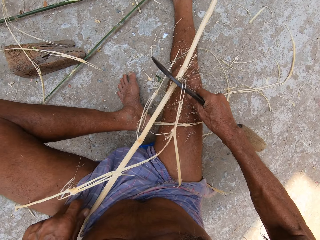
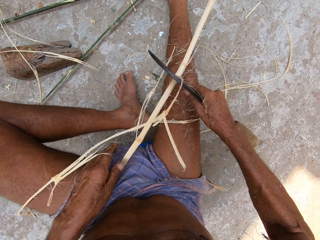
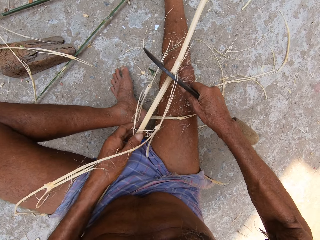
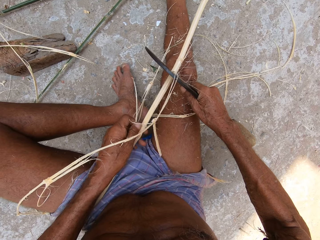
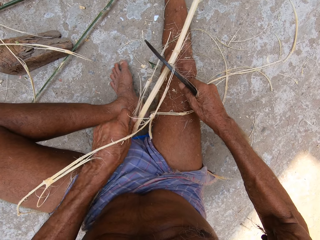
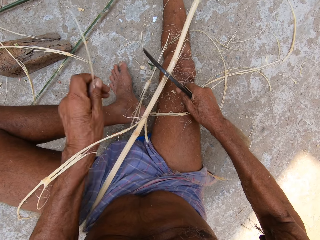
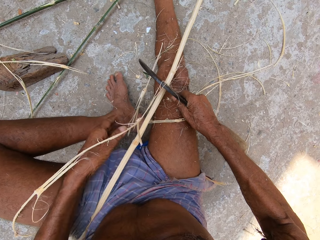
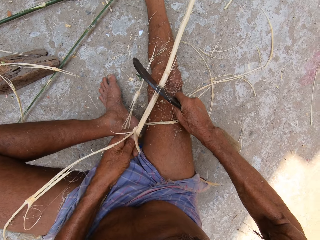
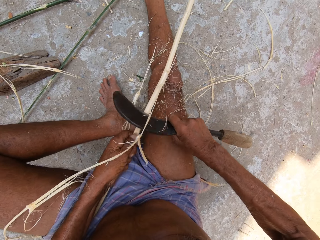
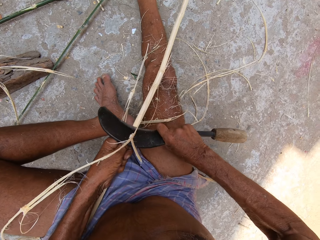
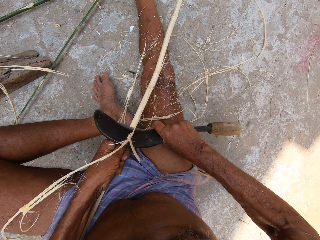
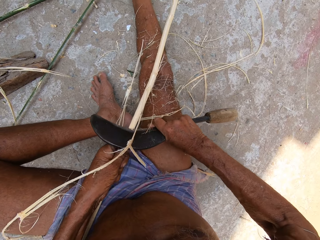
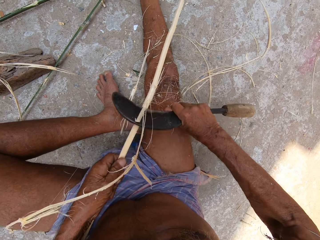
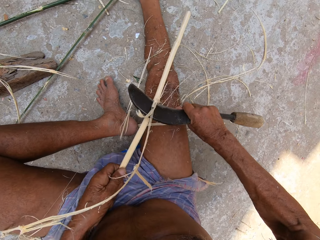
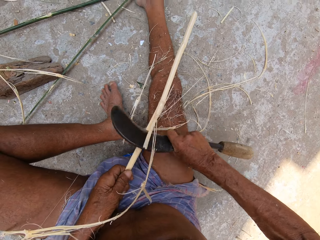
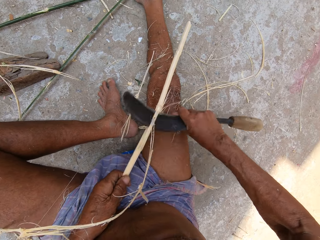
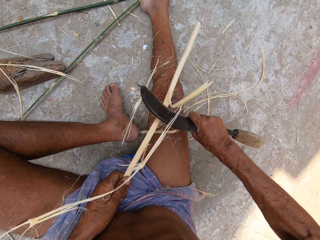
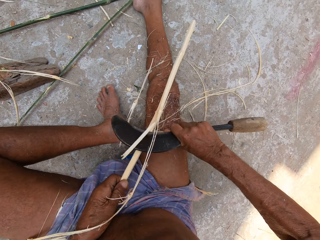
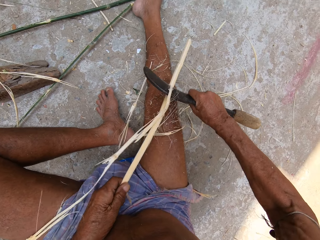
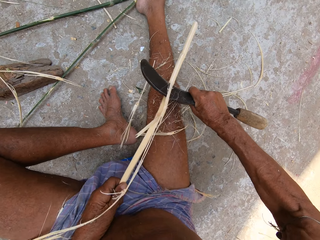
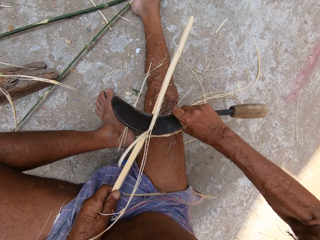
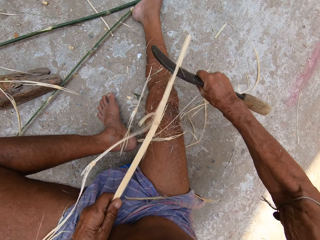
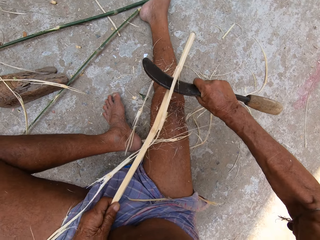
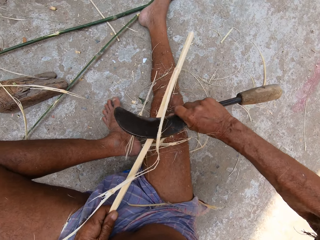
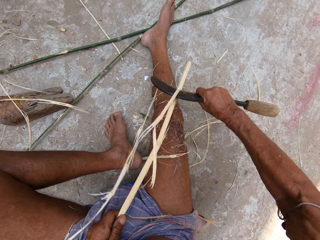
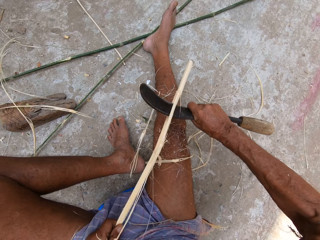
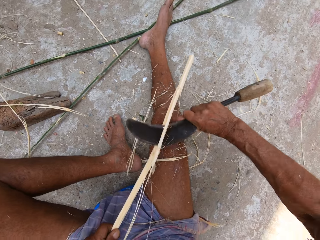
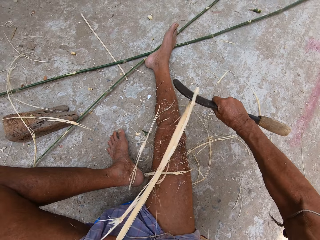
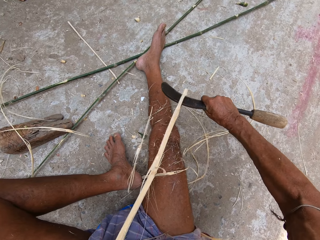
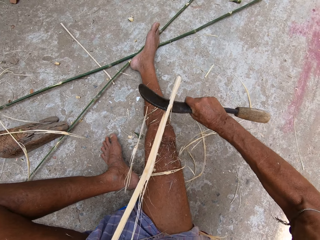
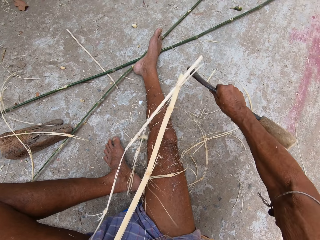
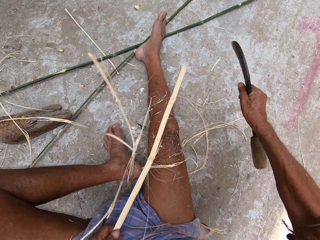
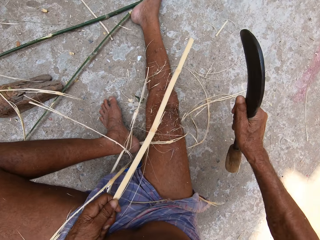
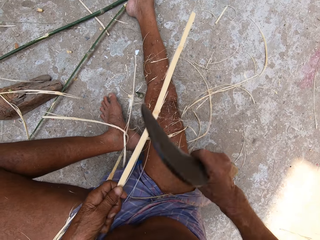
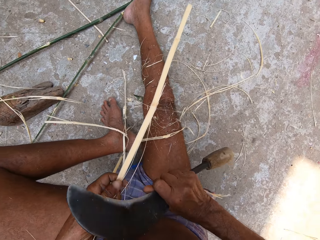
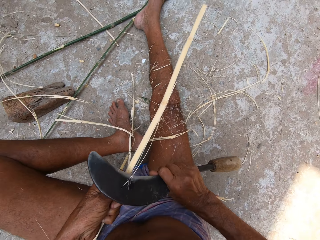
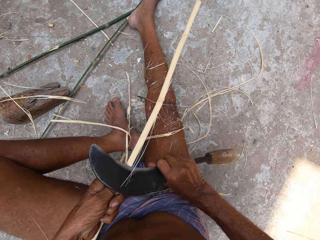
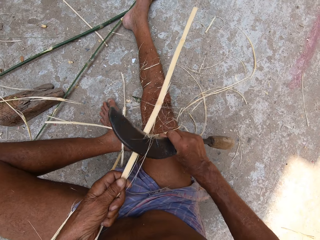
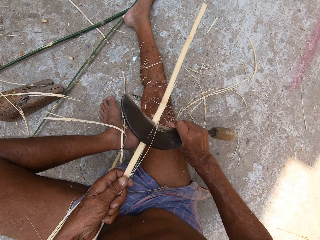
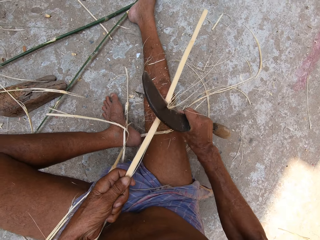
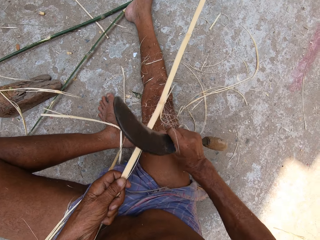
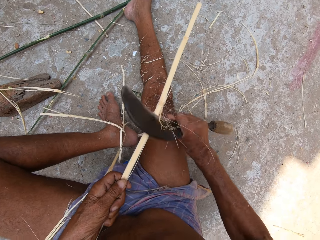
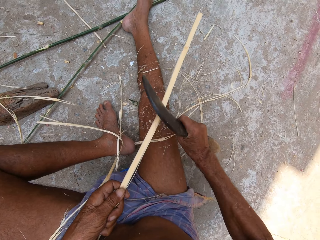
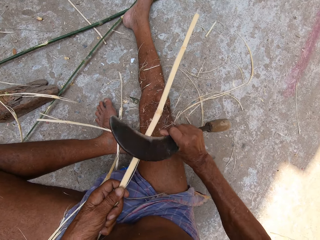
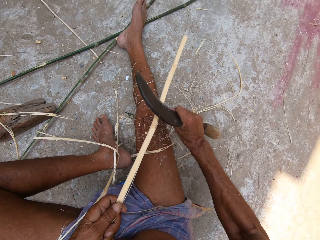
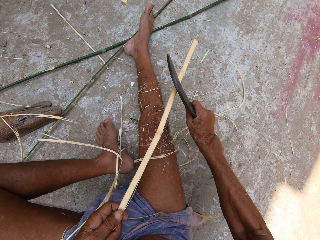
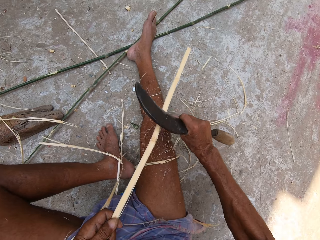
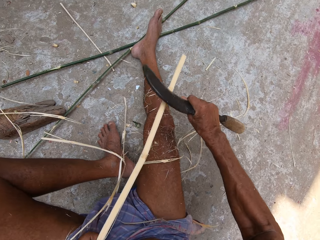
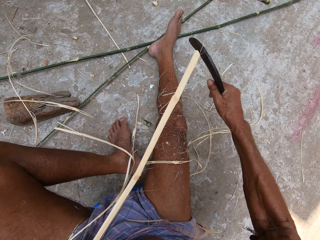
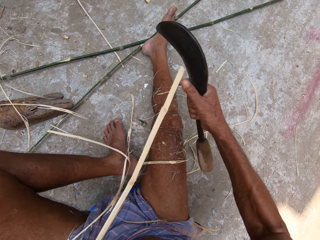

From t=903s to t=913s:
The camera wearer throws a tree fiber. They peel a stick with a knife.

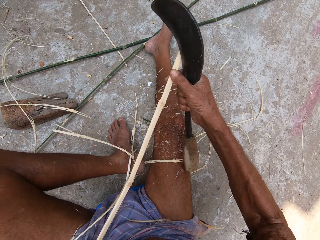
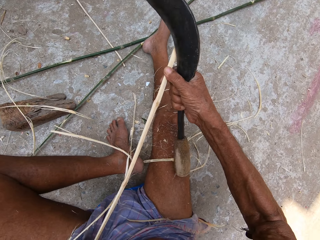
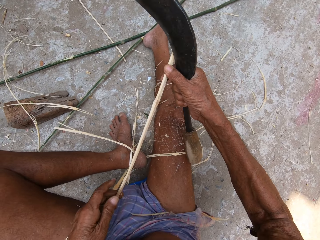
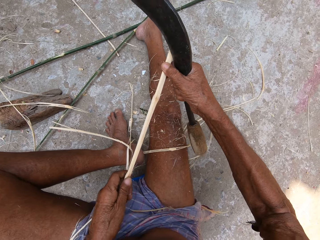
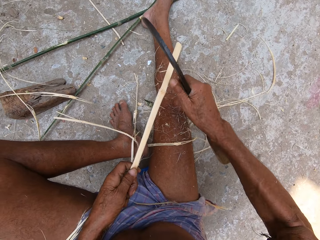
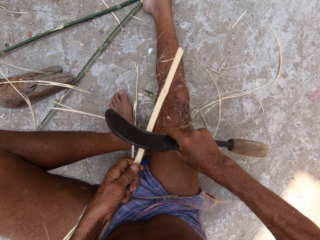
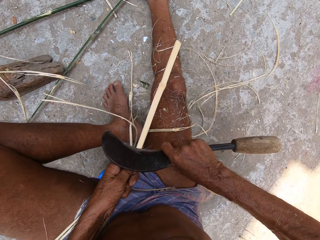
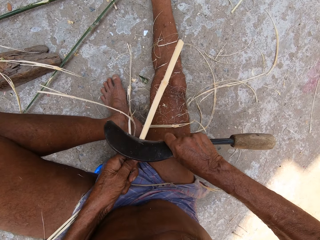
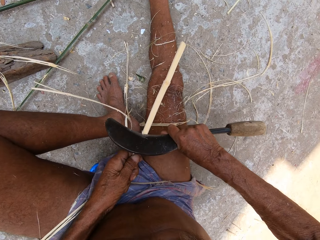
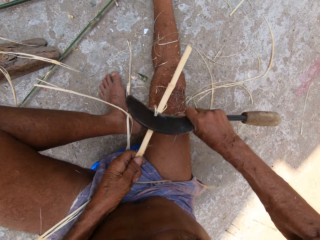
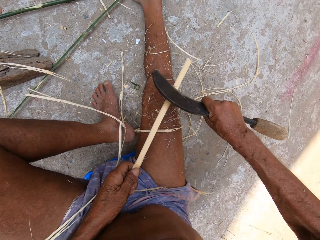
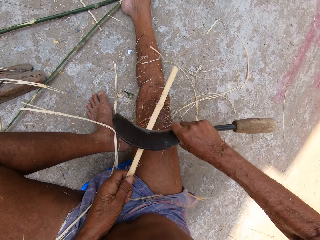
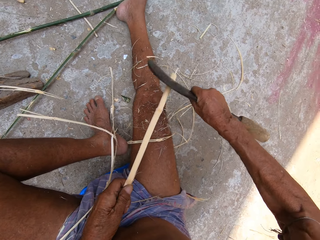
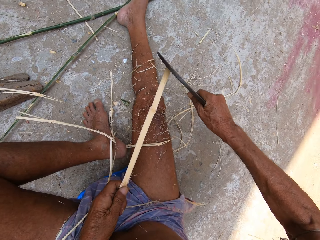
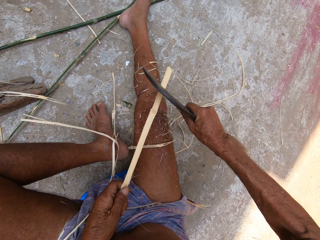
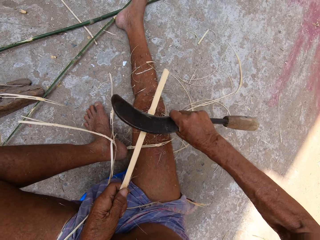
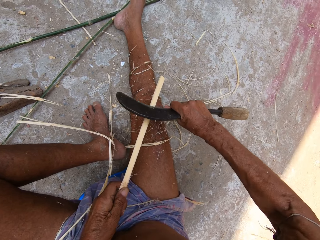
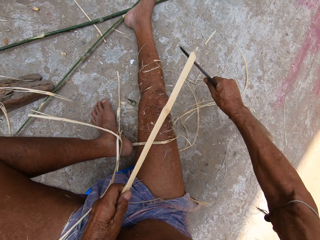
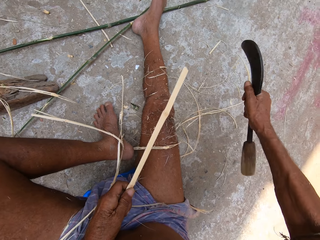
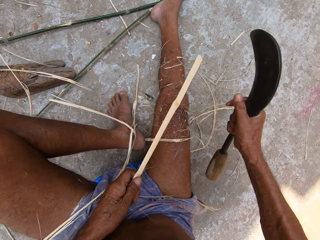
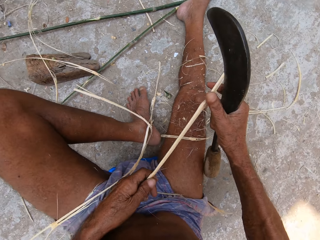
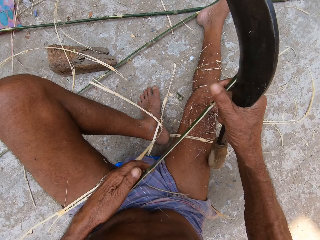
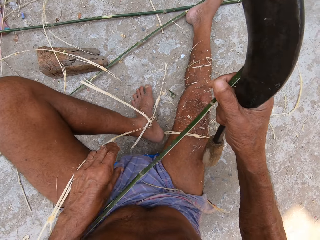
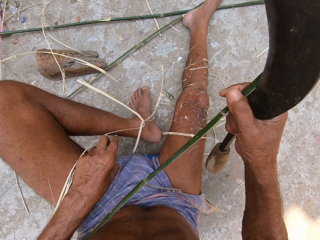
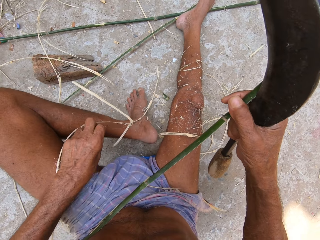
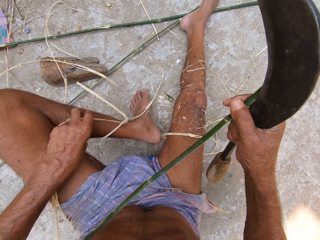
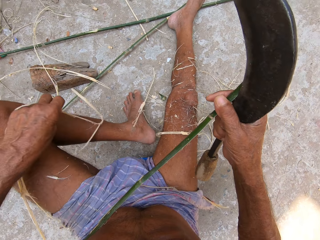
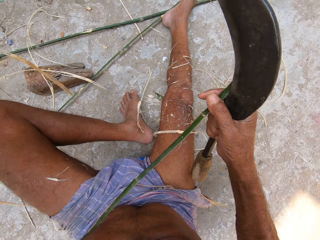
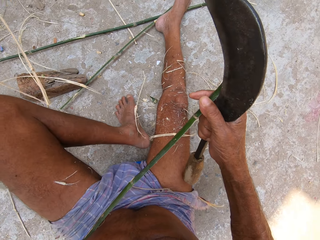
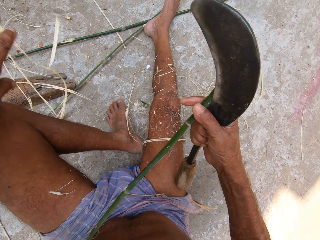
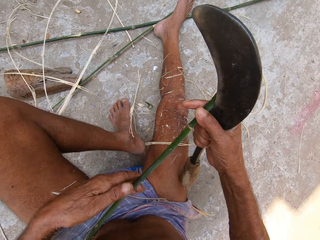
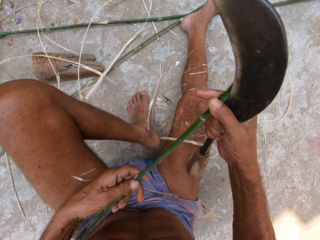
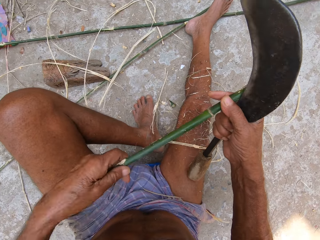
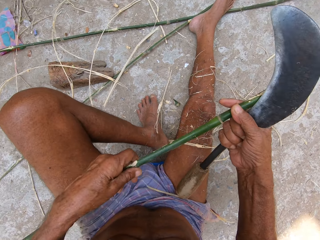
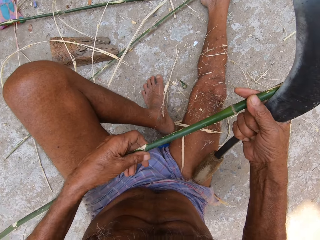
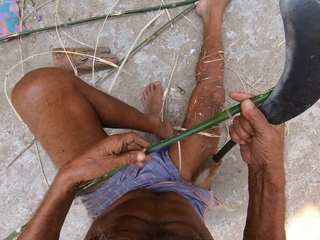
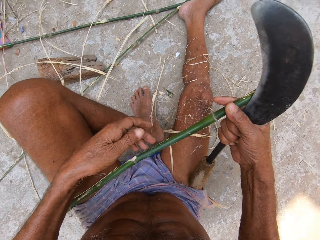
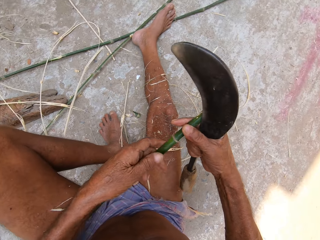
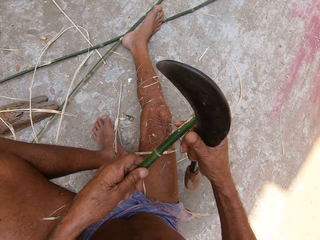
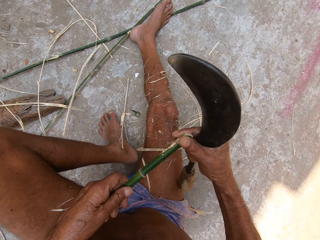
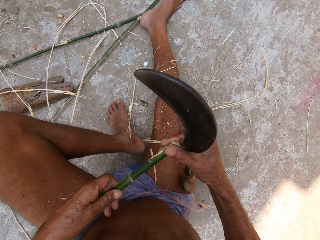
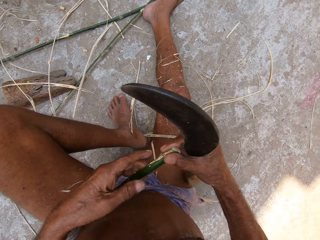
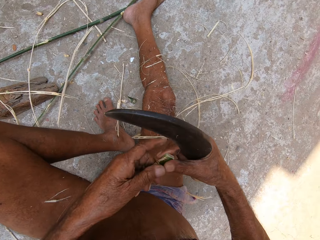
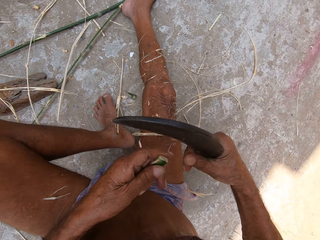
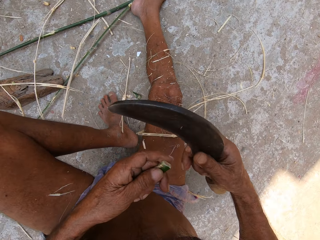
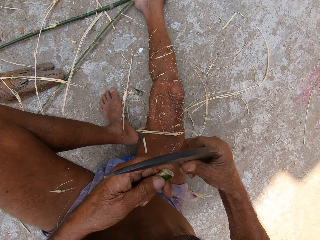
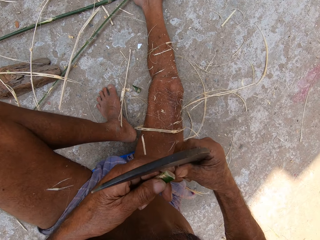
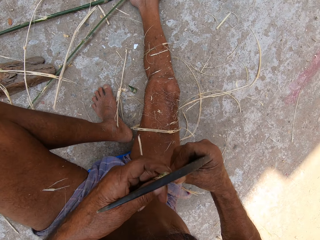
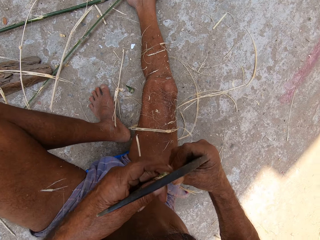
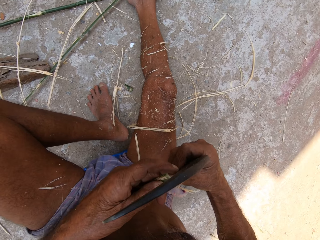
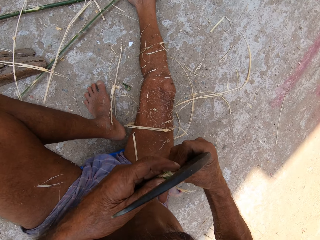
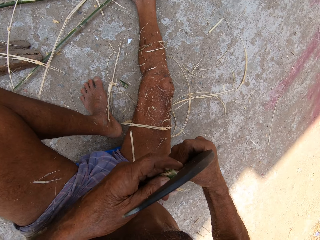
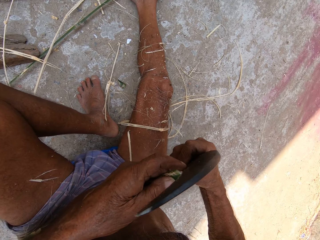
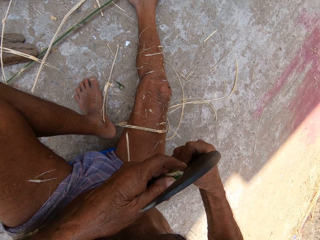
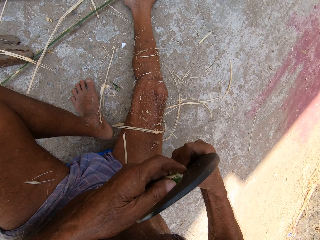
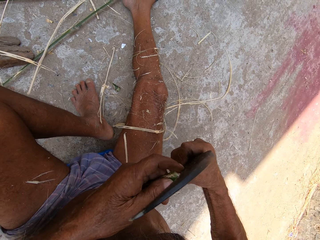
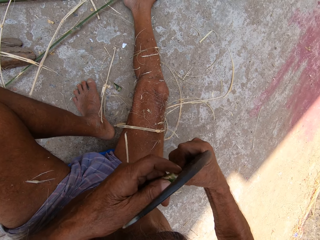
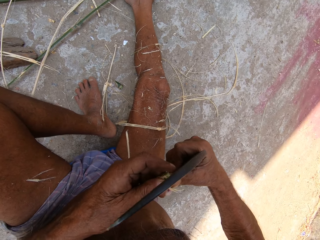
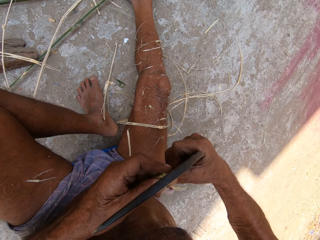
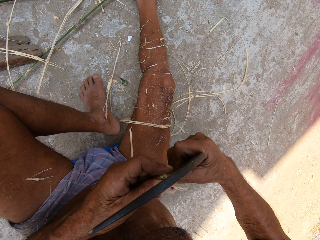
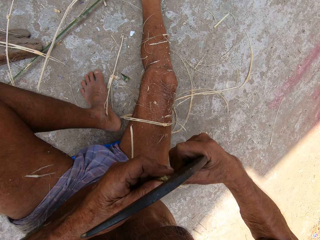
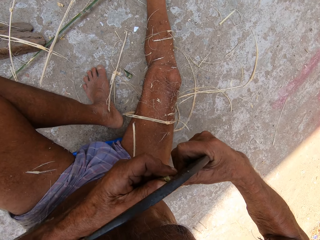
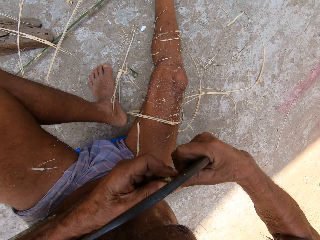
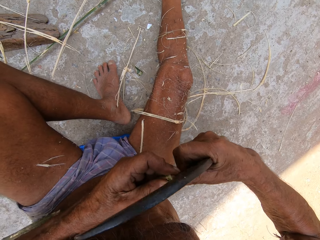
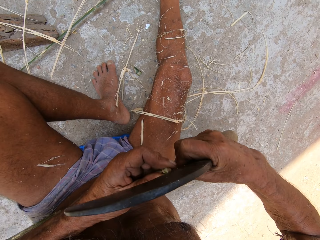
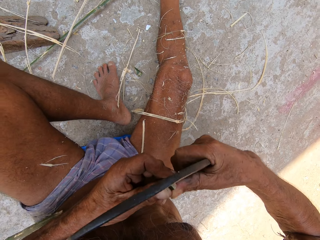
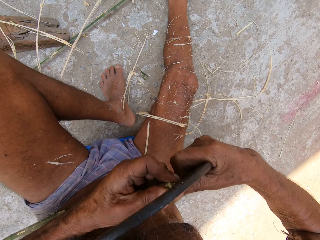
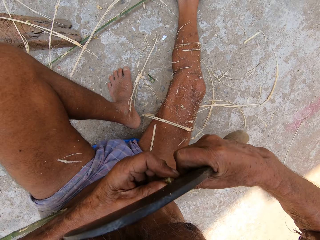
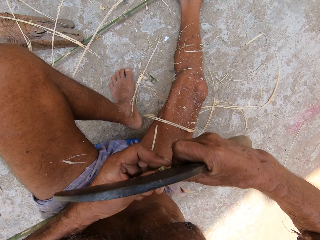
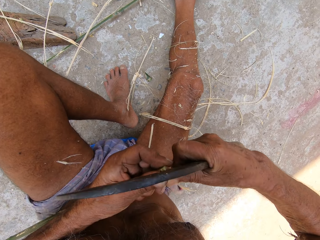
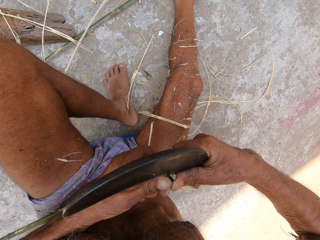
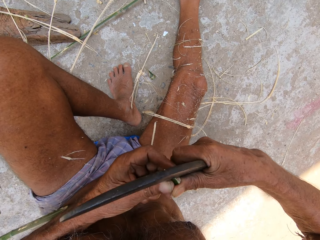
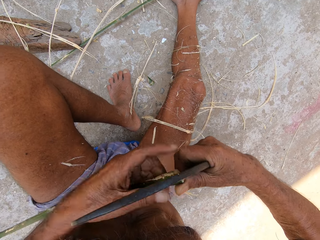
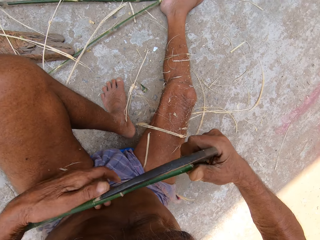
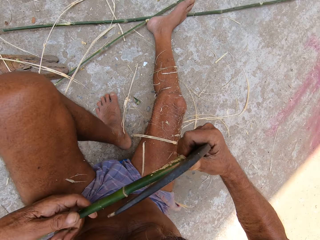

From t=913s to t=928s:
The camera wearer holds the stick with both hands. He rotates the stick. He scrapes the stick with the hand sickle or knife in his right hand. He removes a scrape of stick on his leg with his left hand and throws the scrape of stick on the ground with his left hand. He holds the stick with both hands. He fits the hand sickle in the stick with both hands. He cuts the stick in half with the knife.
